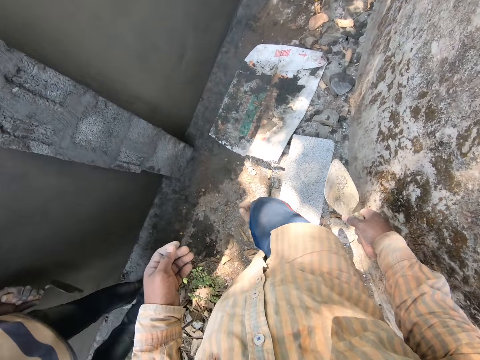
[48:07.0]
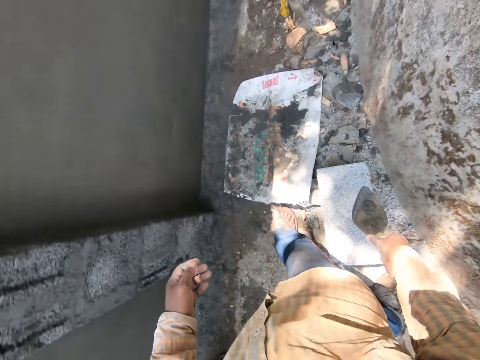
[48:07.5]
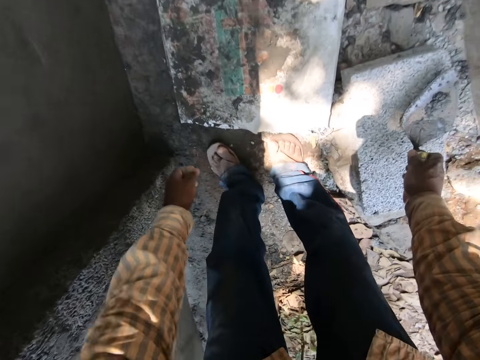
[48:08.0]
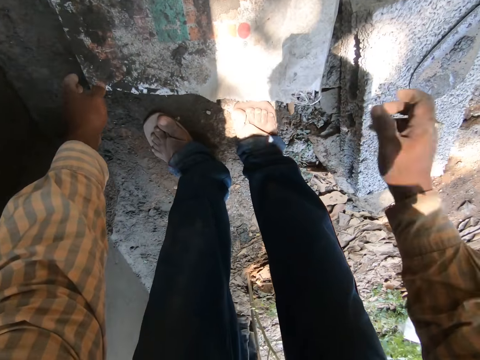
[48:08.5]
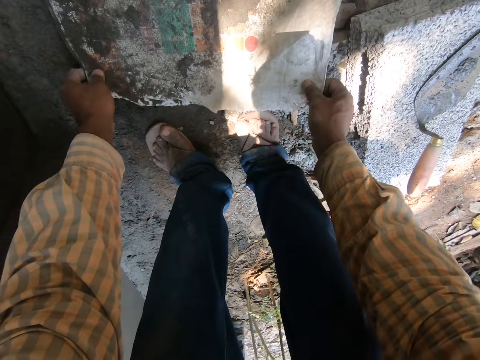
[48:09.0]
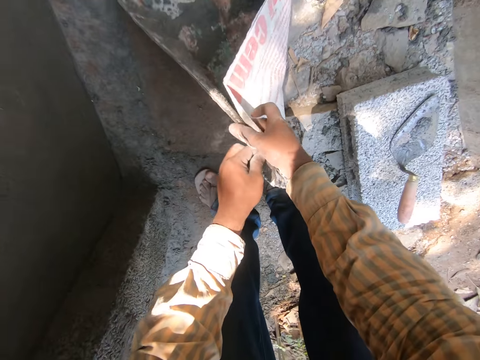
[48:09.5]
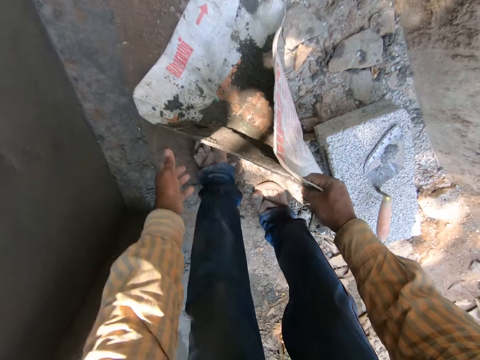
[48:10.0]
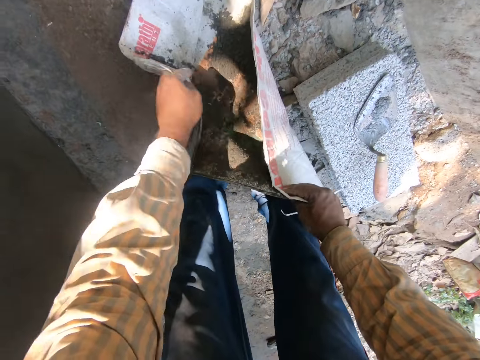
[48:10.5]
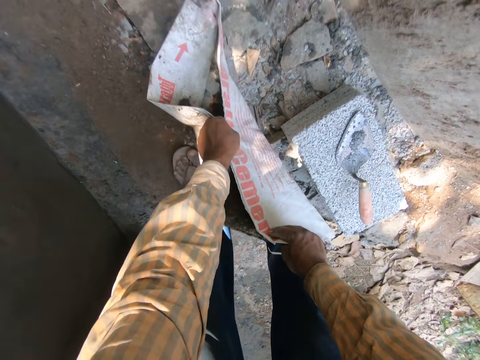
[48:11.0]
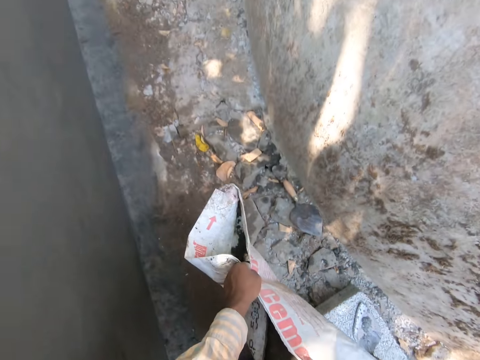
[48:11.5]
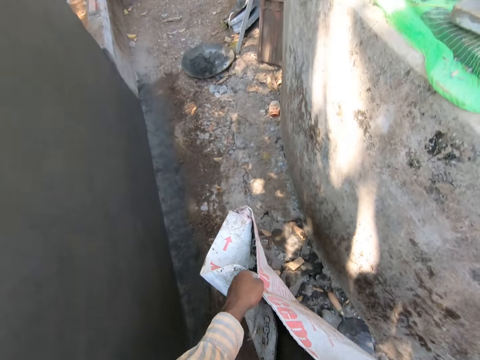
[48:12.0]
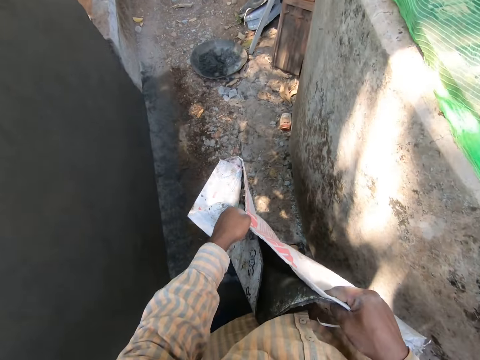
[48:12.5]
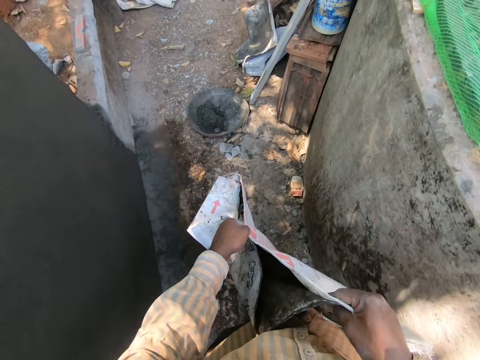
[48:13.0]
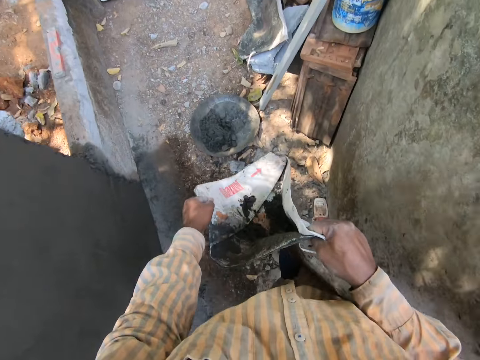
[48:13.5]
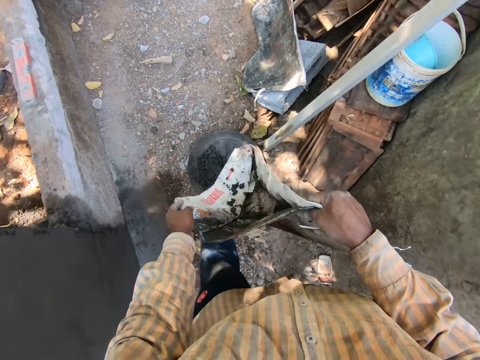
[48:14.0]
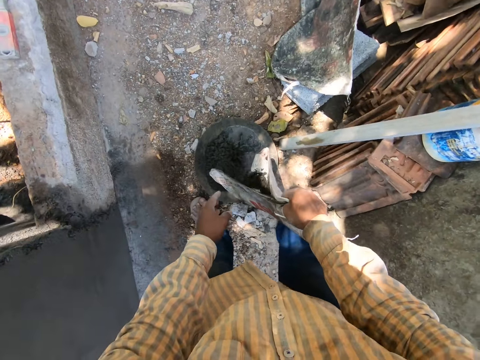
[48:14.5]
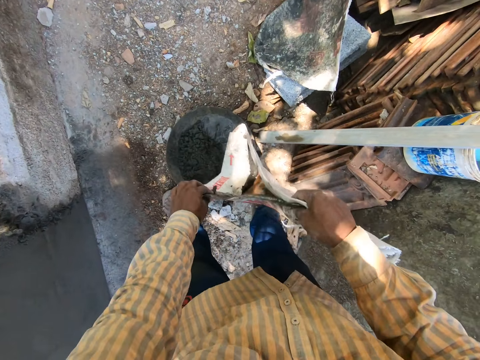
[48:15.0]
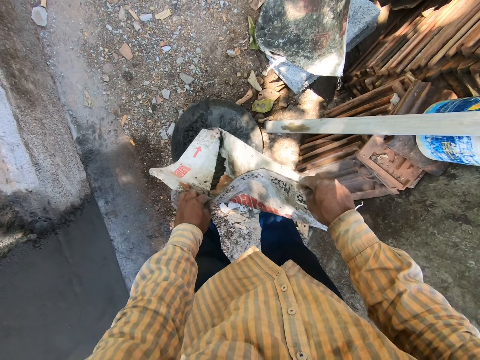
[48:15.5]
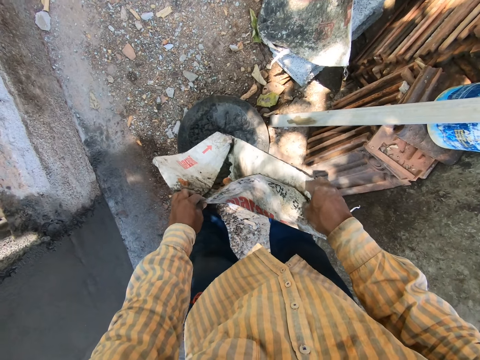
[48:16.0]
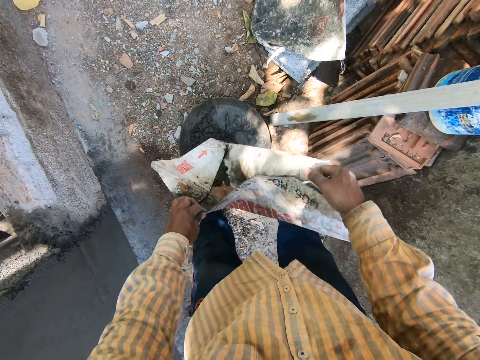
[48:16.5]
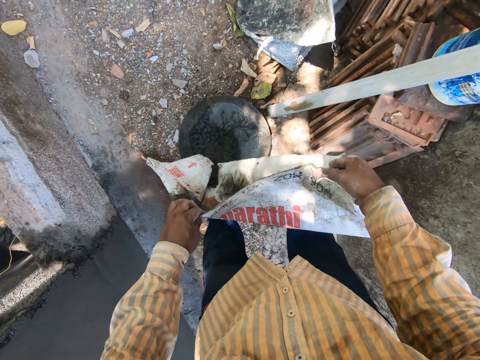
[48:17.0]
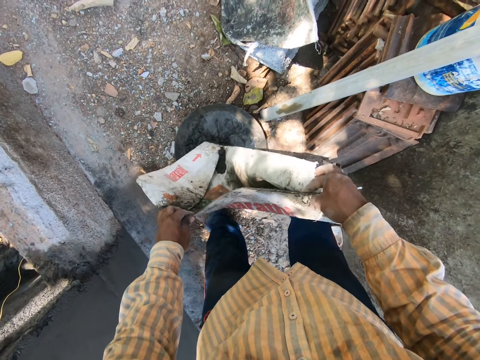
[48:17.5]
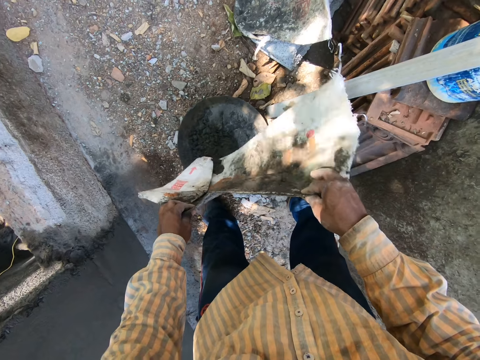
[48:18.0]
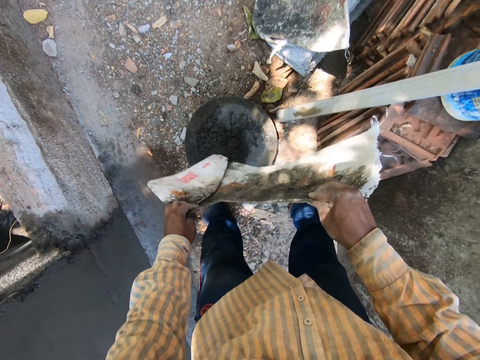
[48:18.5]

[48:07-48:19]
The camera wearer drops the hand trowel on a brick on the floor with his right hand. He picks up the sack from the floor with both hands. He folds the sack. He pours mixed cement from the sack in the head pan on the floor with both hands.

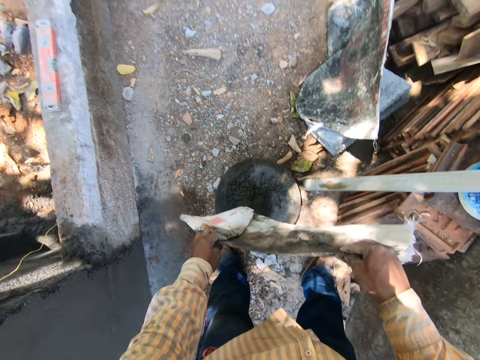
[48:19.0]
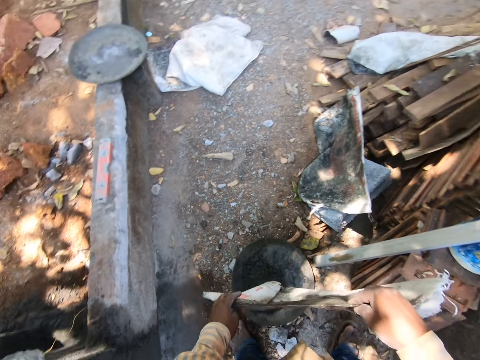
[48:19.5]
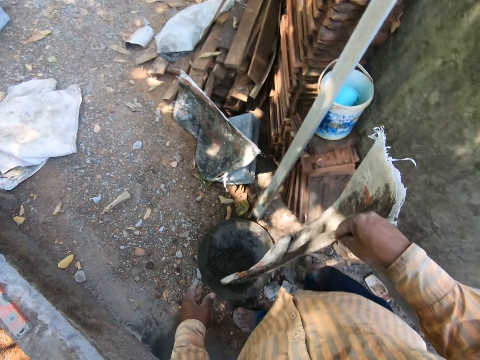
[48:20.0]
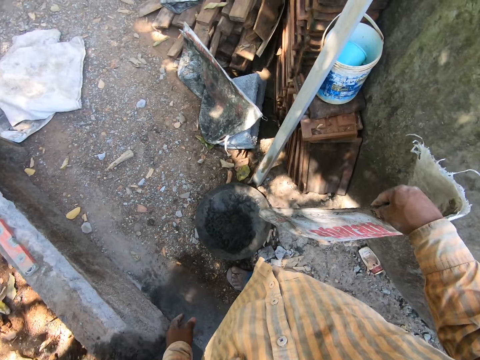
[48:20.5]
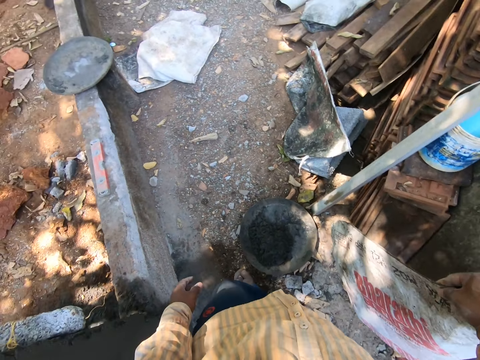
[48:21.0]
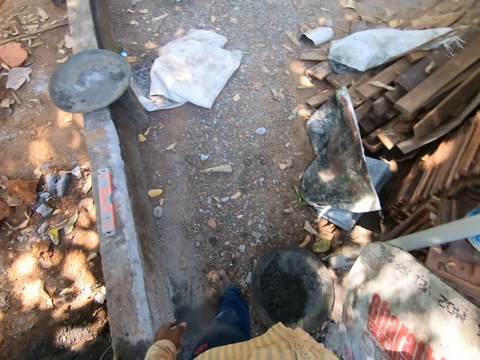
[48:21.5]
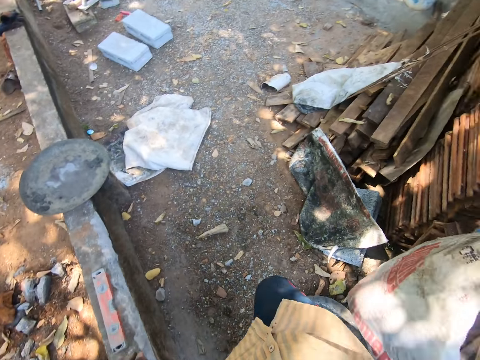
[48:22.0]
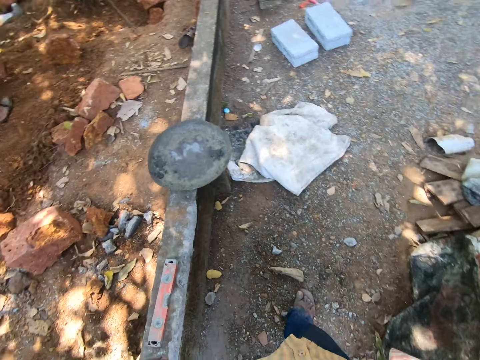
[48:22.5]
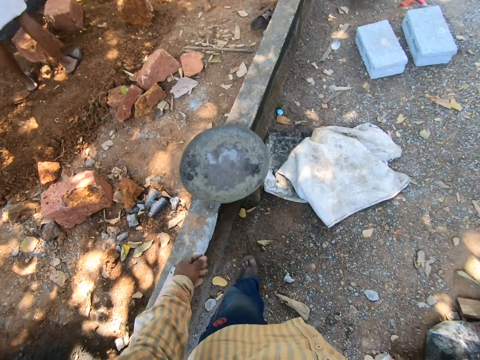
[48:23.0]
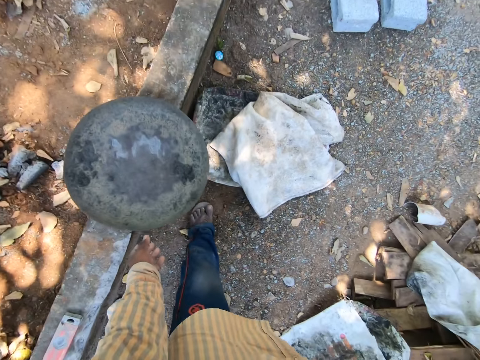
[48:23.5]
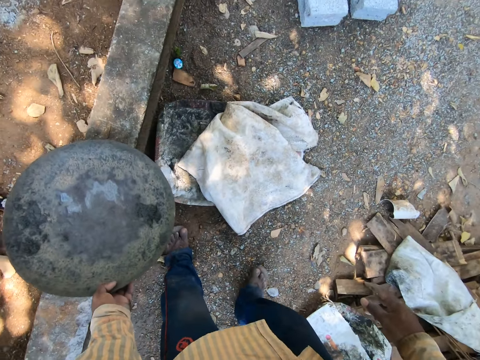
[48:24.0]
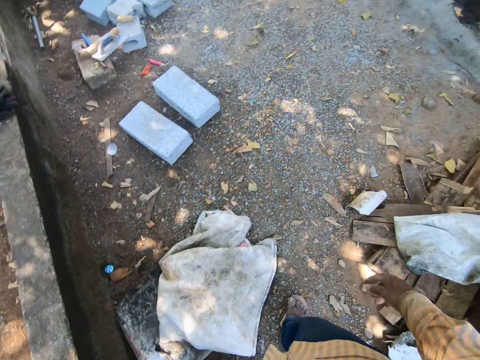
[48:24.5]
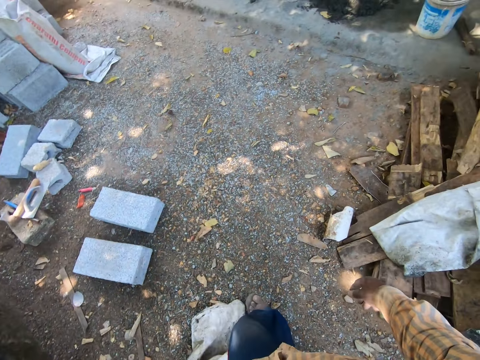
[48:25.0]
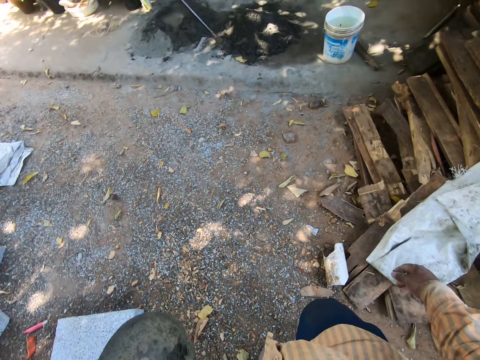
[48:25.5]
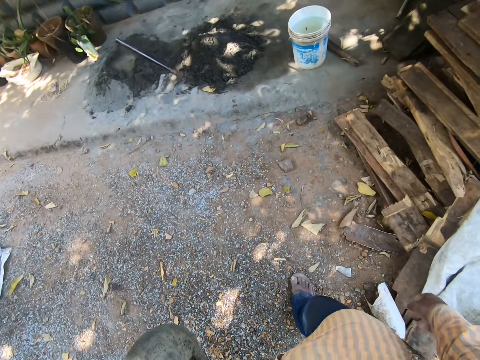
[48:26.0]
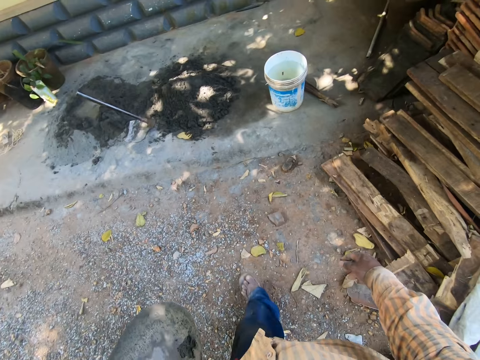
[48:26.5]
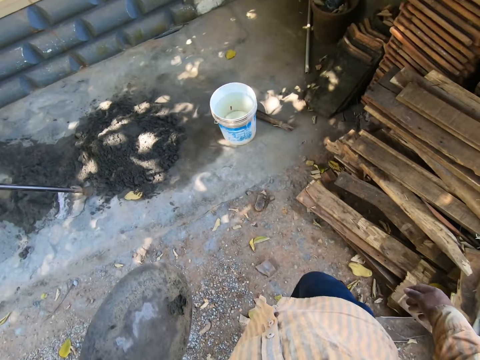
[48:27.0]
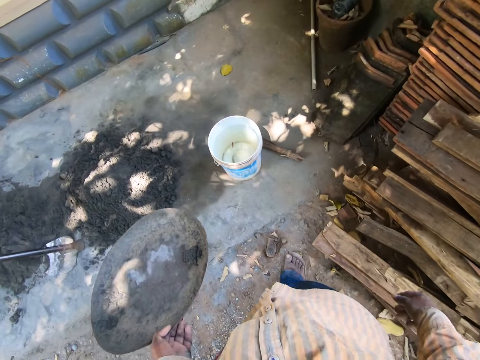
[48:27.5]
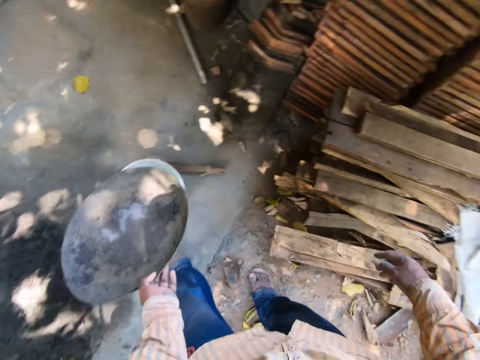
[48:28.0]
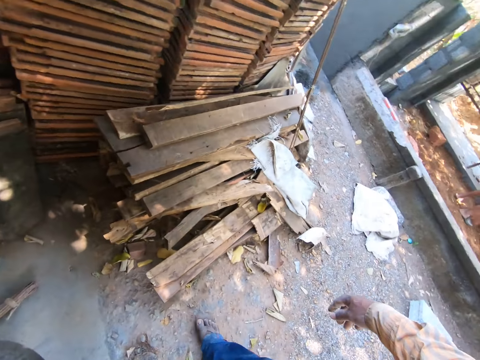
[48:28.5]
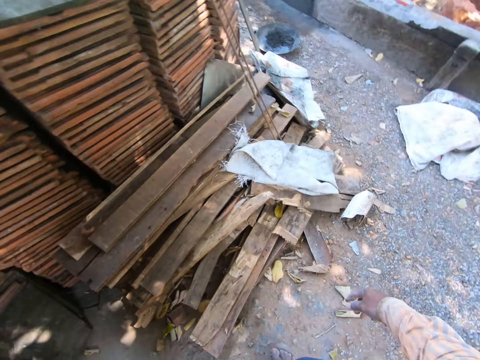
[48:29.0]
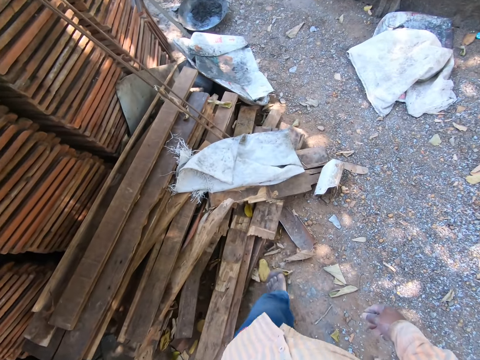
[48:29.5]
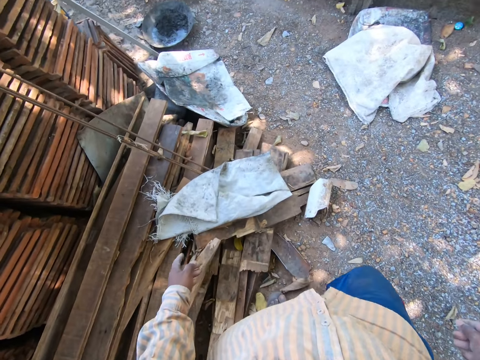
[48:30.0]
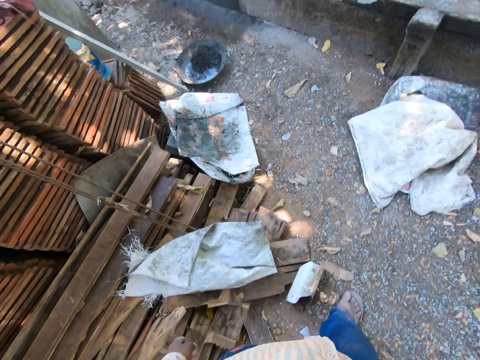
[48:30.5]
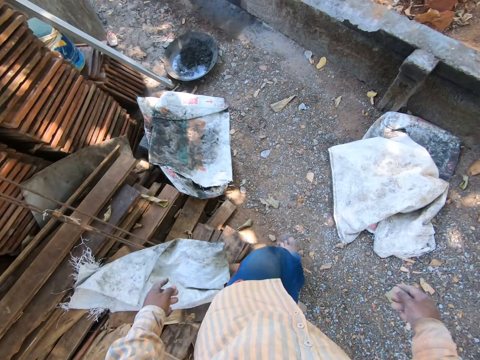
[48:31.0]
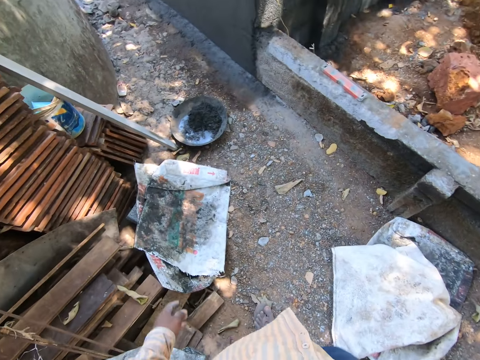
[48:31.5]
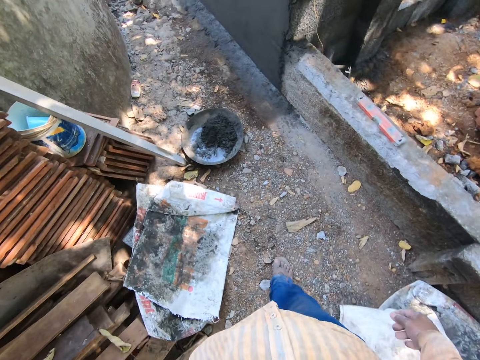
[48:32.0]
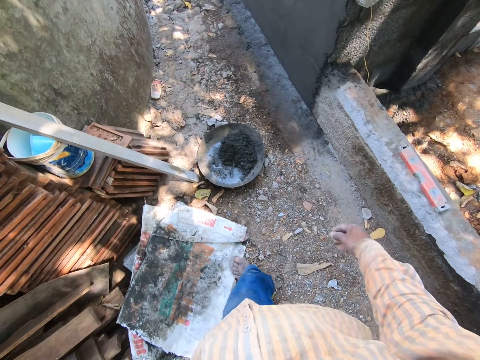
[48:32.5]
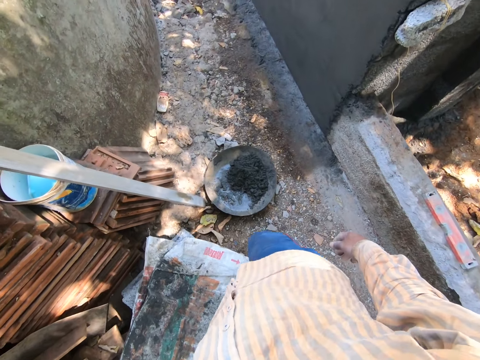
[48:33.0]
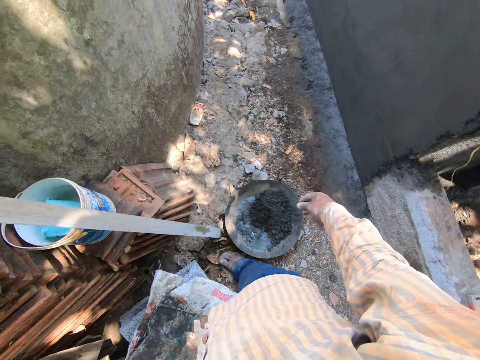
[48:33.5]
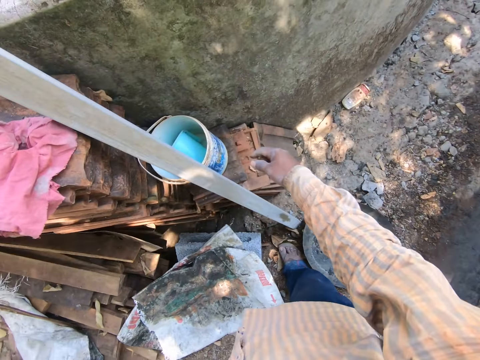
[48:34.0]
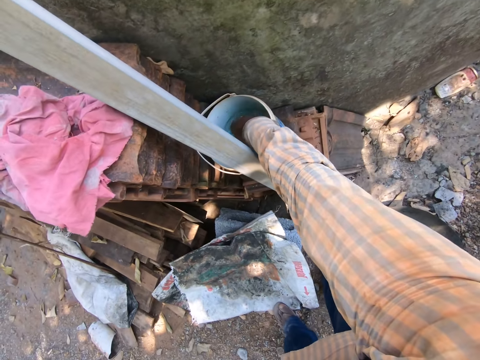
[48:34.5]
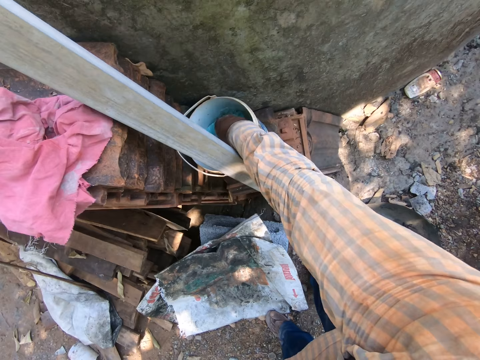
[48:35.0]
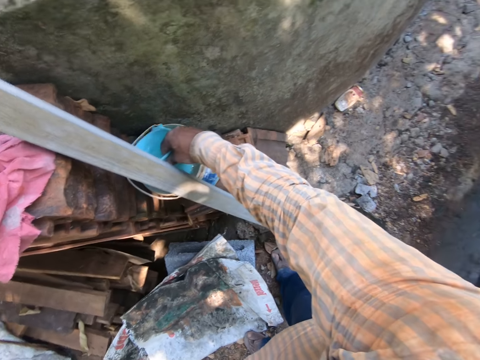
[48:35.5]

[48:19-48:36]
The camera wearer drops the sack on the pile of wood on the floor with his right hand. He walks around. He picks up the head pan from a wall with his left hand. He drops the head pan on a bucket on the floor with his left hand. He walks around. He picks up the bowl from the bucket on the pile of wood on the floor with his right hand.
